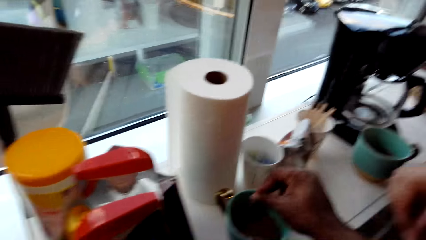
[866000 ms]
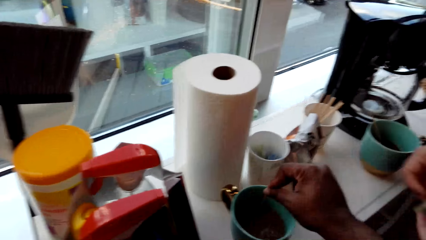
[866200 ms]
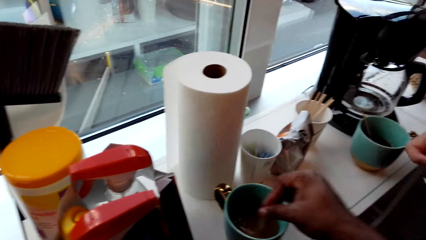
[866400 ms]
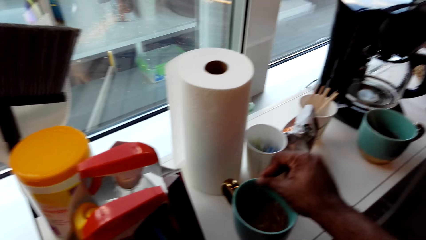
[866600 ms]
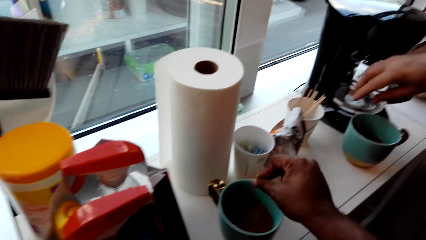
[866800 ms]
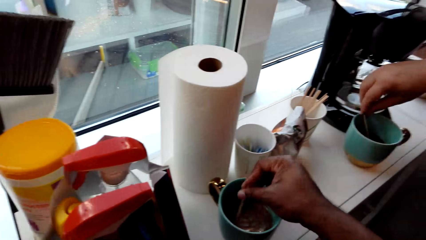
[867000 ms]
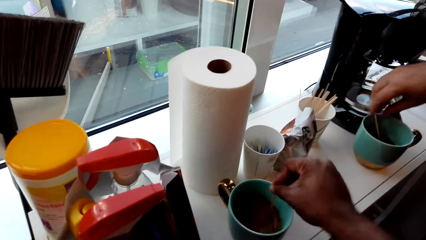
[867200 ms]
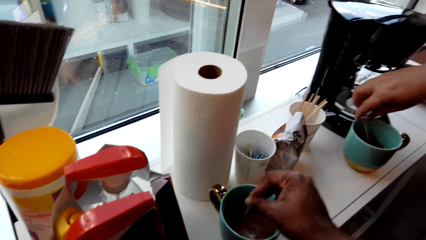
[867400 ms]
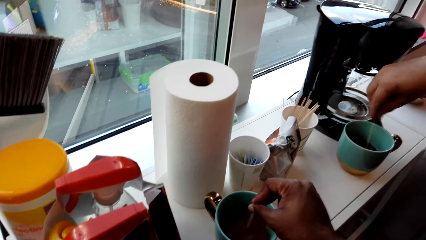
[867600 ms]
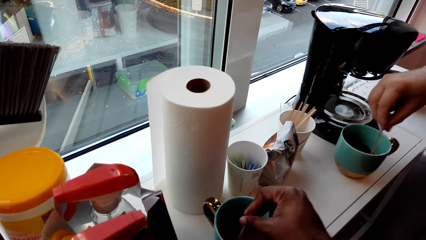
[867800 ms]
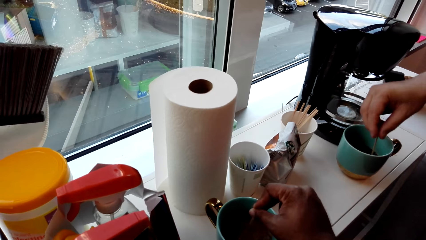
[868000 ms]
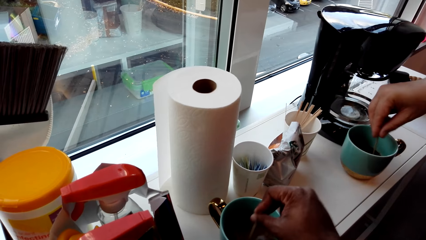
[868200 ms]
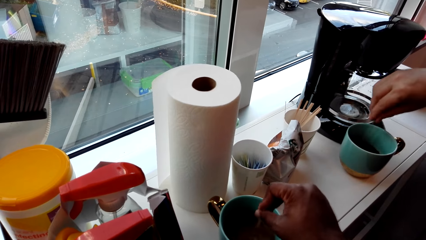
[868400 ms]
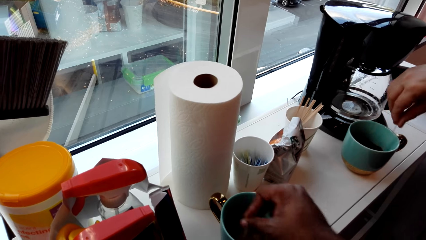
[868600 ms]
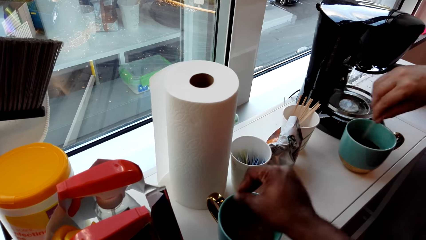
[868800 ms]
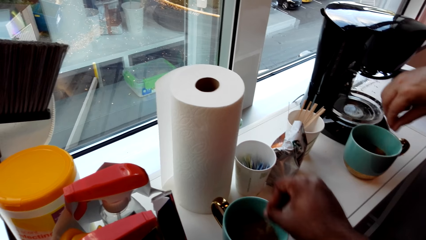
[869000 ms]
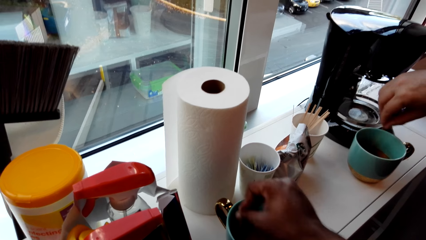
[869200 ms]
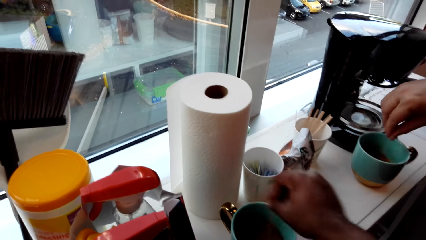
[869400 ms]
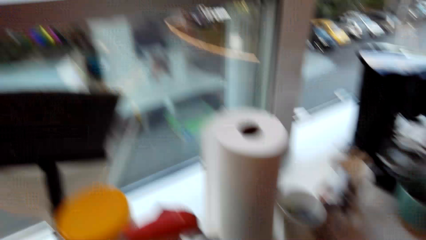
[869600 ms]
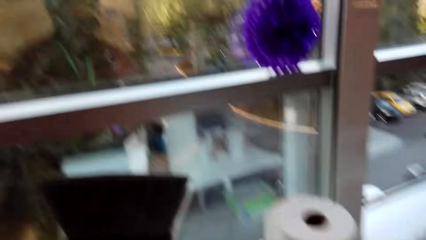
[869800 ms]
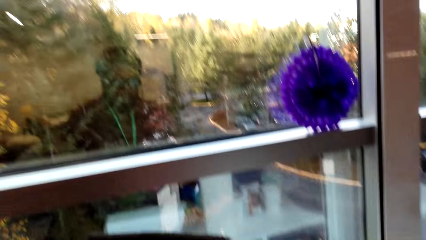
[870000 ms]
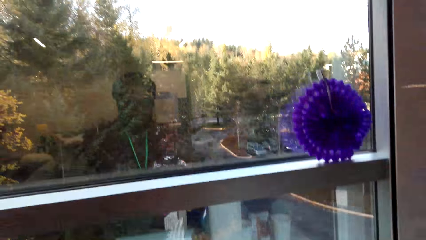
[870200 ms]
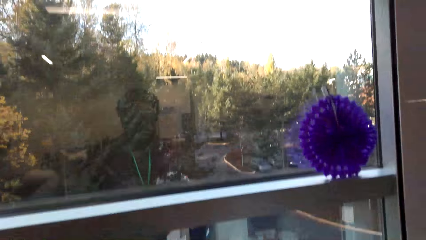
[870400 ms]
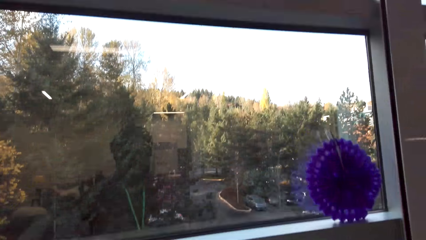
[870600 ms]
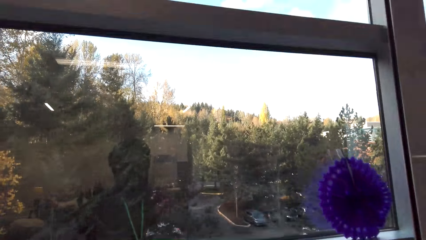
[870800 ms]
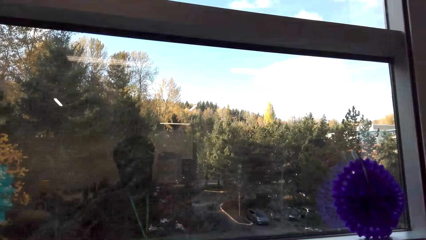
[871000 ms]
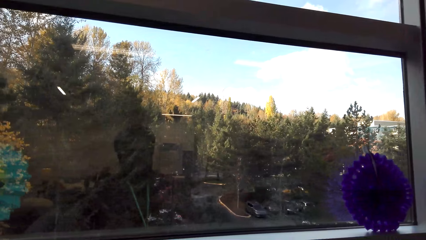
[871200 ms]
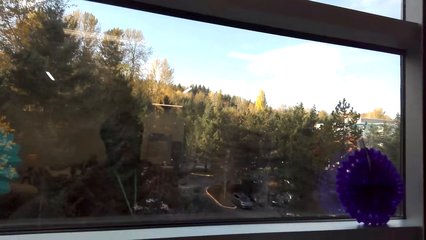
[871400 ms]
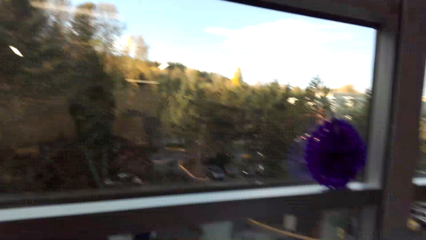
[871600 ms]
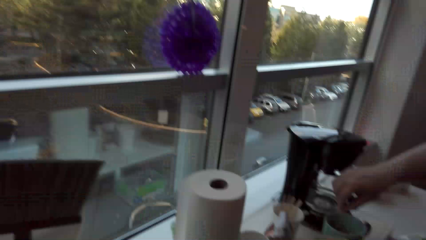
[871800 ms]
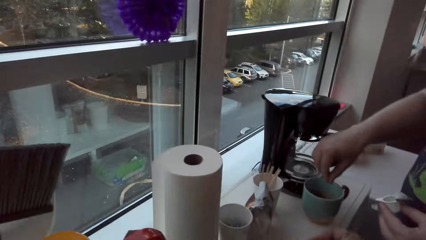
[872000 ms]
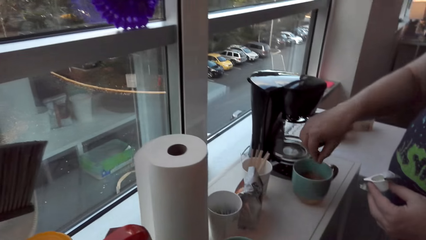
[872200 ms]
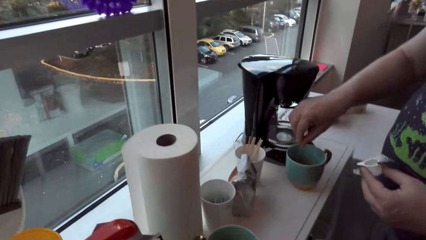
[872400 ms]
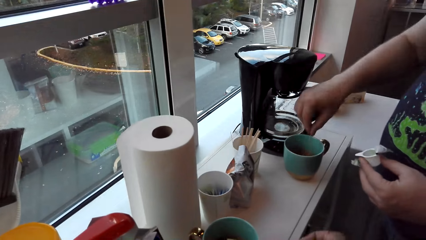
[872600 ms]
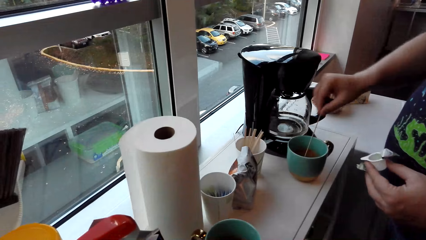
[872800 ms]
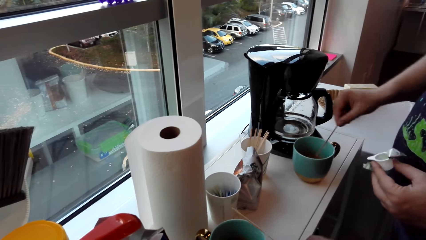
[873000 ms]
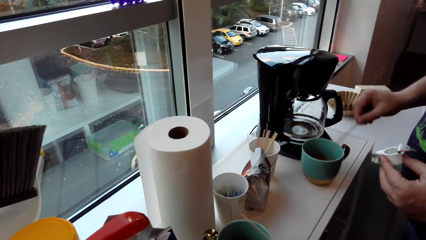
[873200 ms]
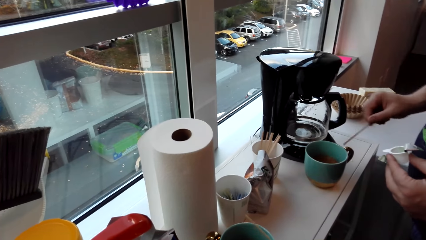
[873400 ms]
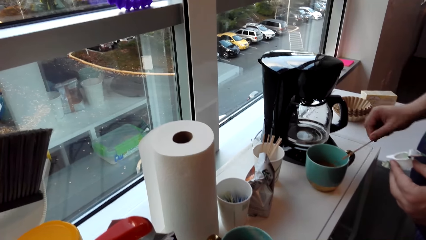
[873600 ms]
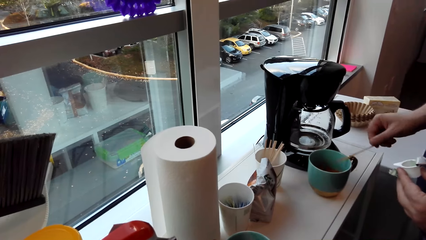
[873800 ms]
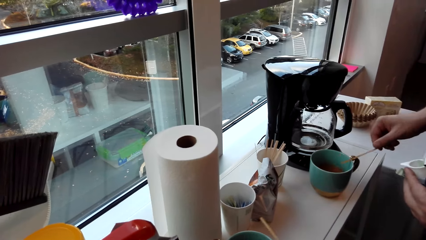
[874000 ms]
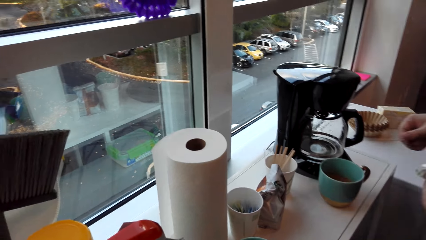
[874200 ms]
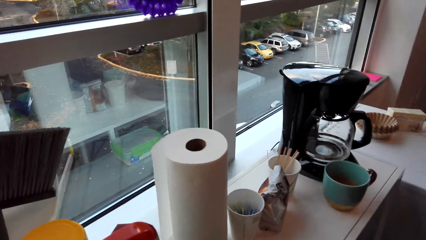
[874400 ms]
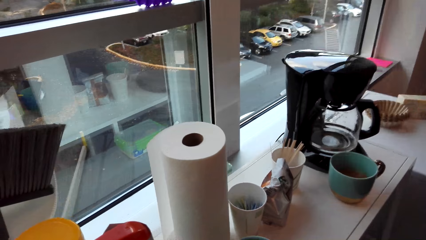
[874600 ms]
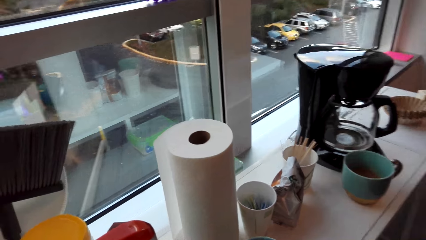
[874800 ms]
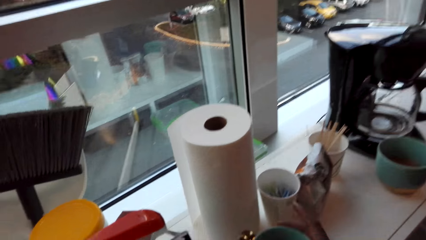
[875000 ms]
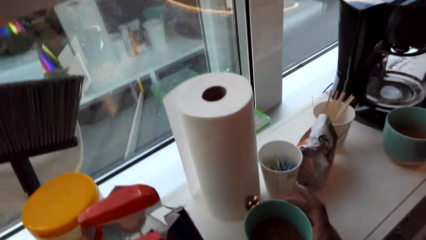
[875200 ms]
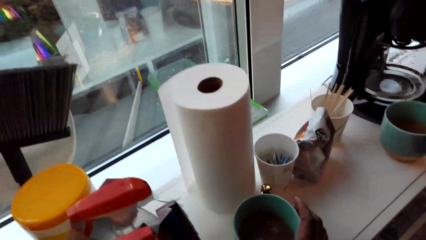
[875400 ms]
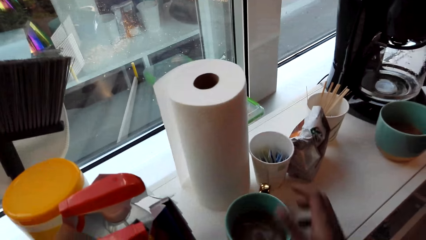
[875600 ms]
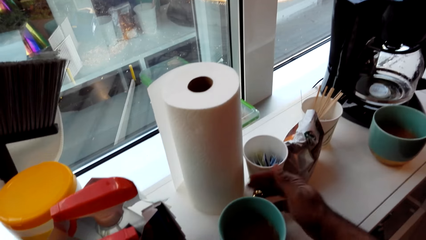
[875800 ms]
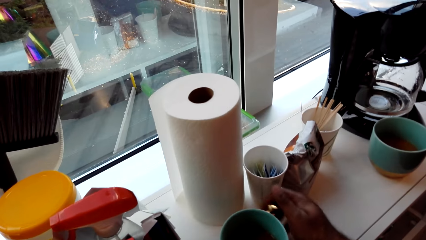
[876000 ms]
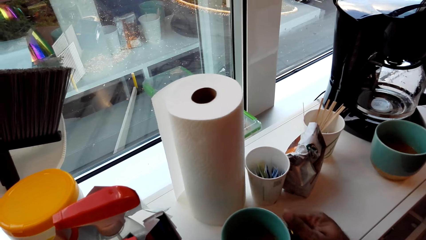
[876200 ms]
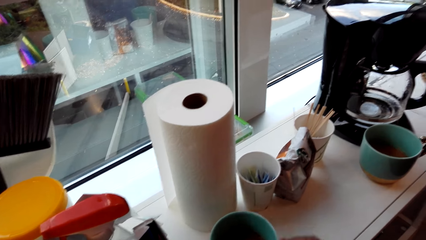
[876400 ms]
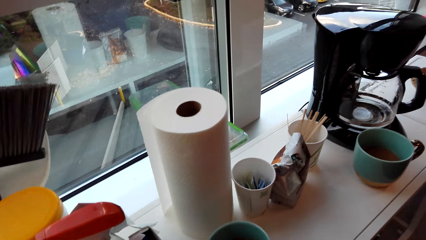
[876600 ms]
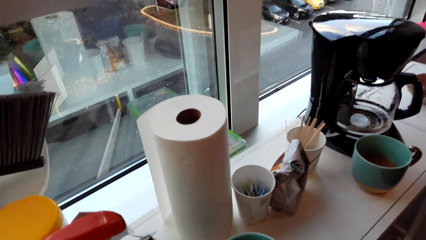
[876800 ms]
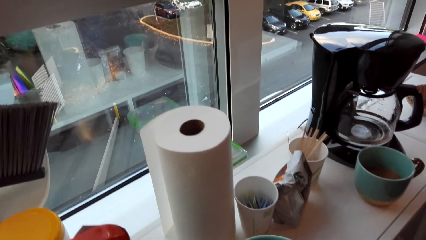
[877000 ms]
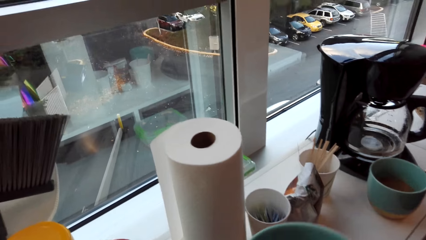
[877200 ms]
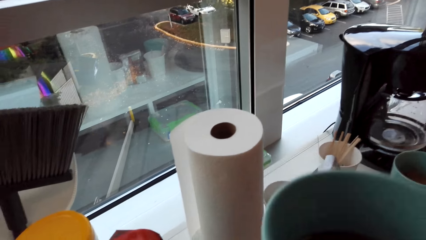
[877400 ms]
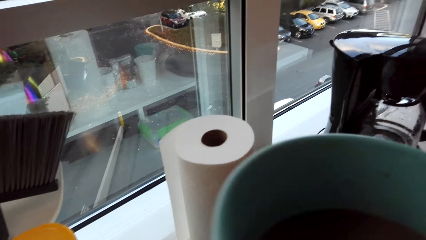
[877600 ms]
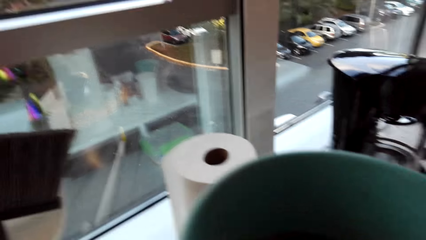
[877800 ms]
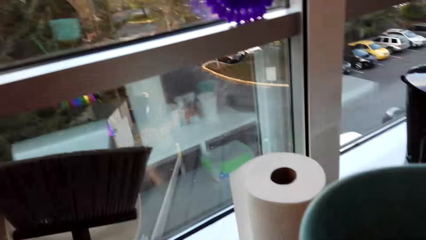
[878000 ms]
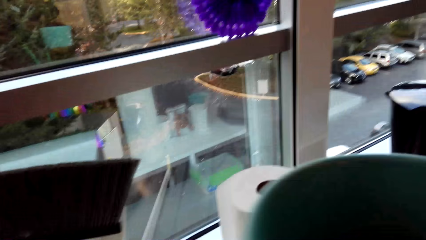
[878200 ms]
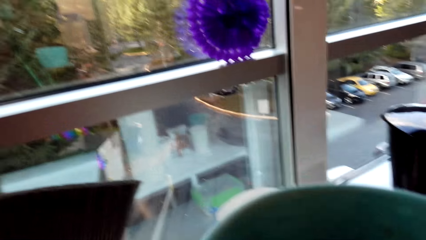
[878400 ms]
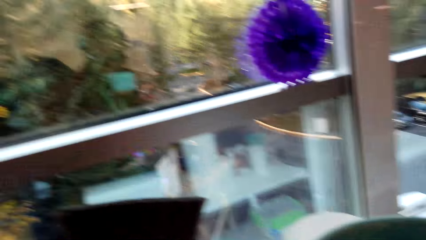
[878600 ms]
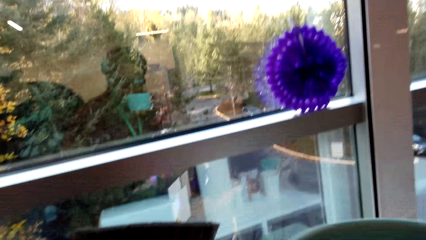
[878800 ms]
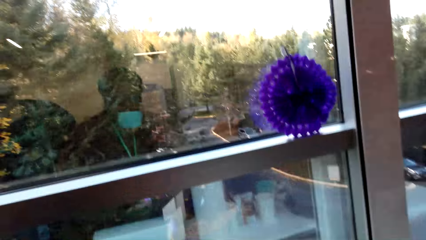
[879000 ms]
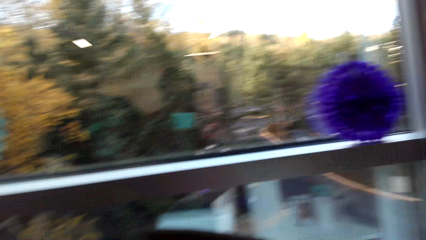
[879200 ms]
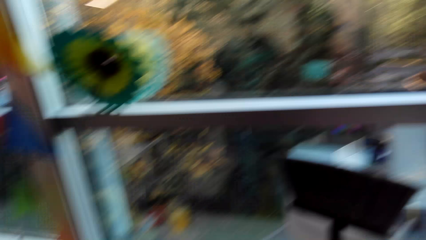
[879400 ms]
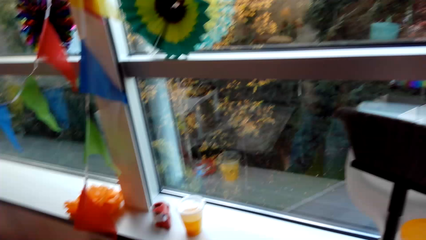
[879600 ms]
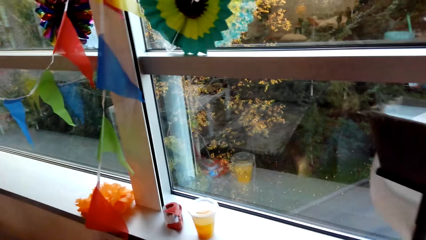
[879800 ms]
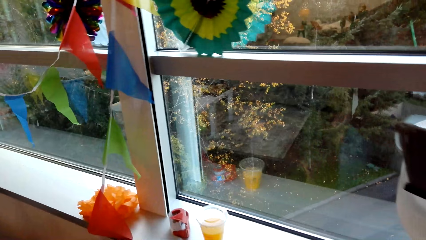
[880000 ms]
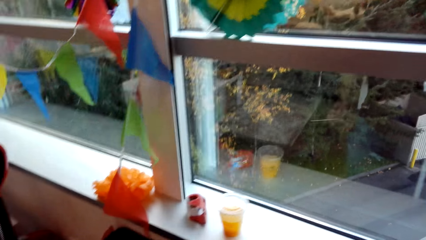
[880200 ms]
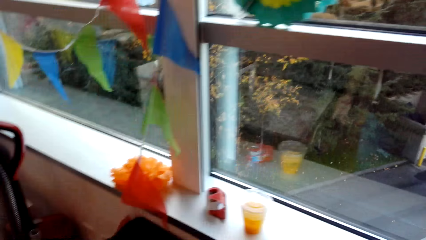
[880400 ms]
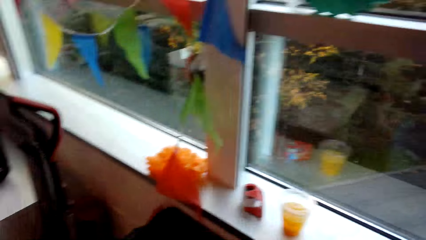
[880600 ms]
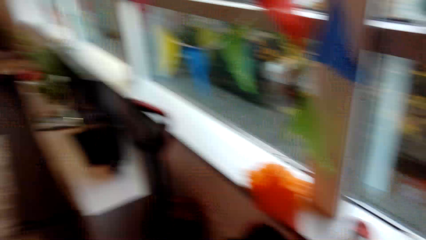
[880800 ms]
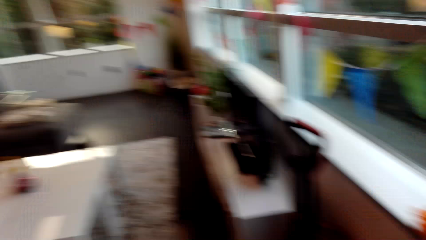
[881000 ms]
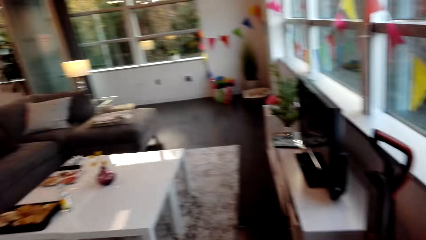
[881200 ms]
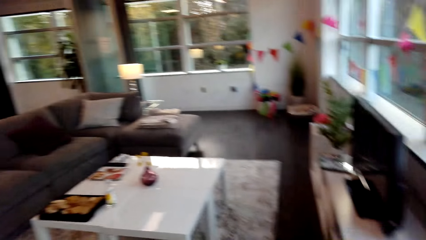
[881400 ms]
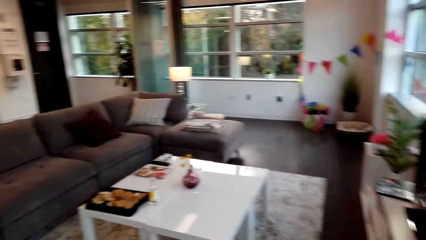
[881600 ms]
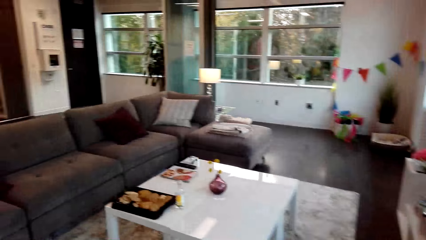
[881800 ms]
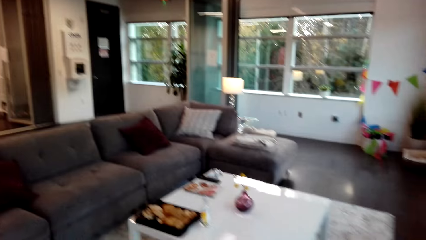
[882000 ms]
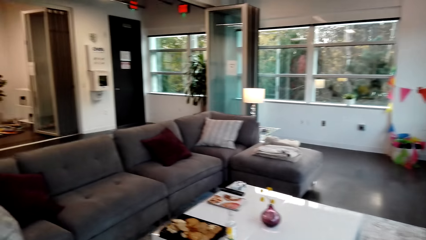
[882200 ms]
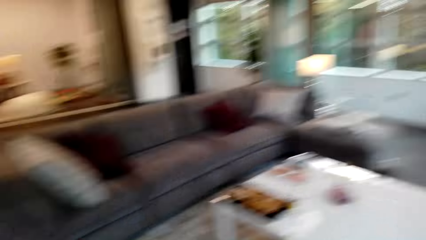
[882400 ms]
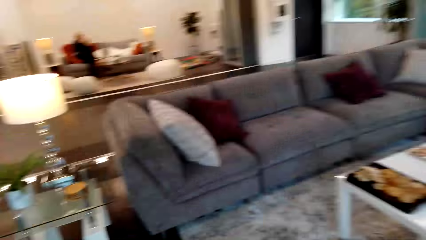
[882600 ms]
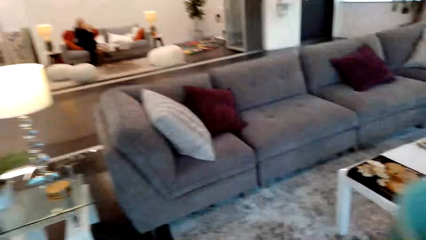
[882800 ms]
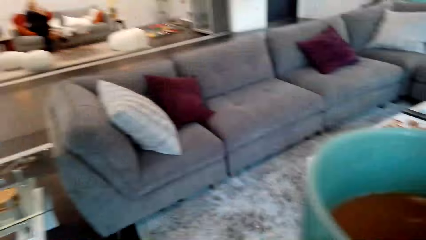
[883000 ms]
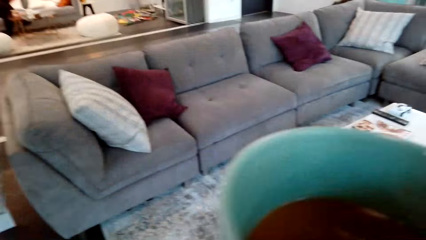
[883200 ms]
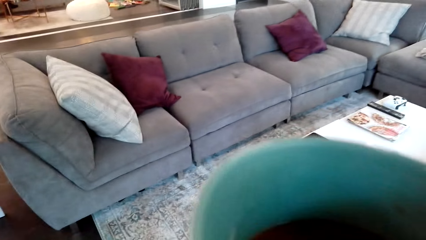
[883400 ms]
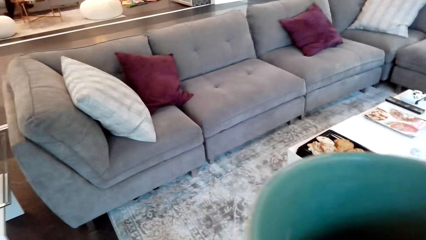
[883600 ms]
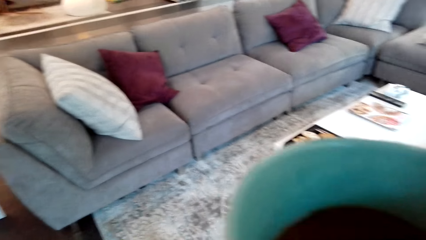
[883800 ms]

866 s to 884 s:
A man picks up empty sachets and holds the empty sachets. He stirs the coffee. The camera wearer speaks to the man and looks outside. The man hits the cup with a stick and removes the stirring stick. The camera wearer turns the cup, lifts up the cup, and holds the cup. They walk around the room, shake the cup, and move.
